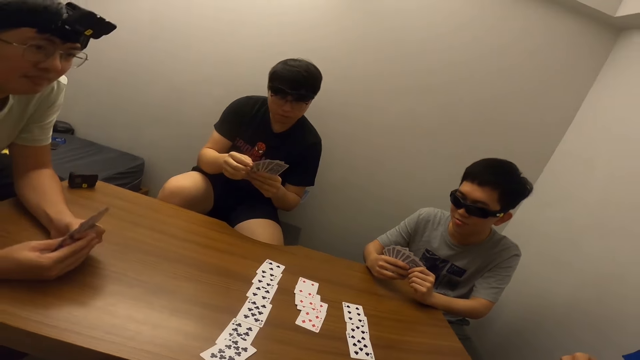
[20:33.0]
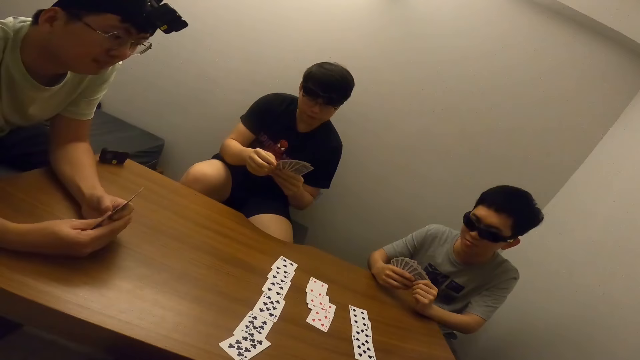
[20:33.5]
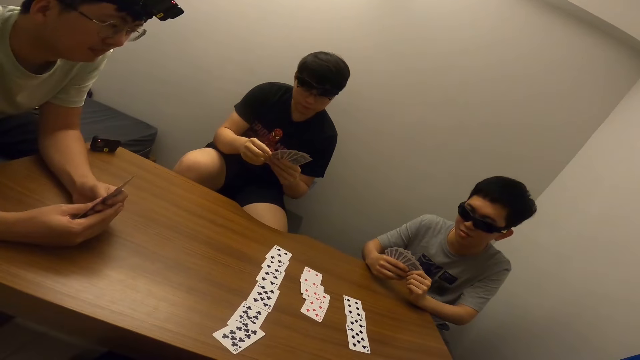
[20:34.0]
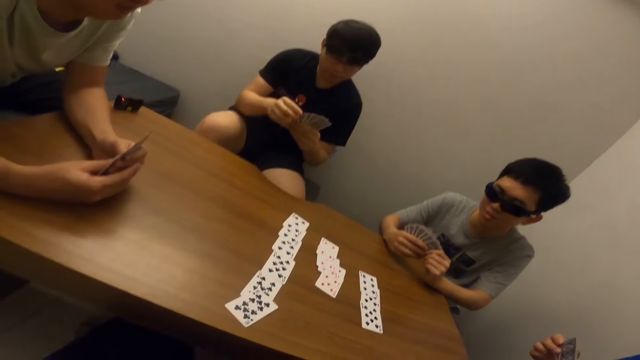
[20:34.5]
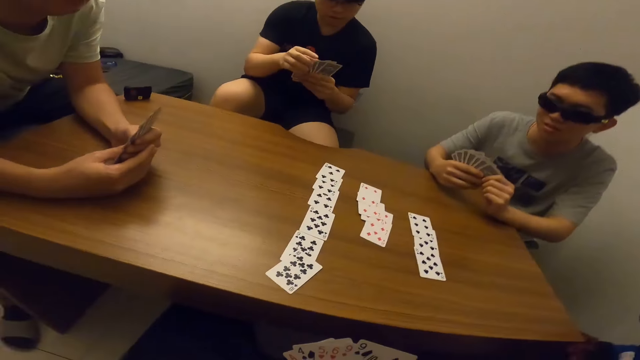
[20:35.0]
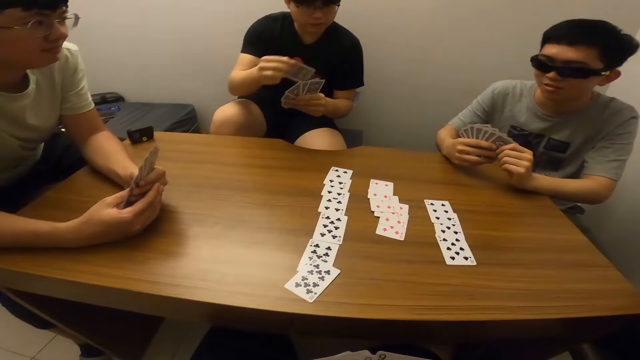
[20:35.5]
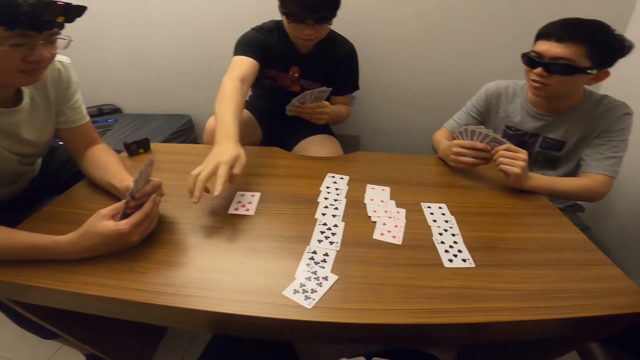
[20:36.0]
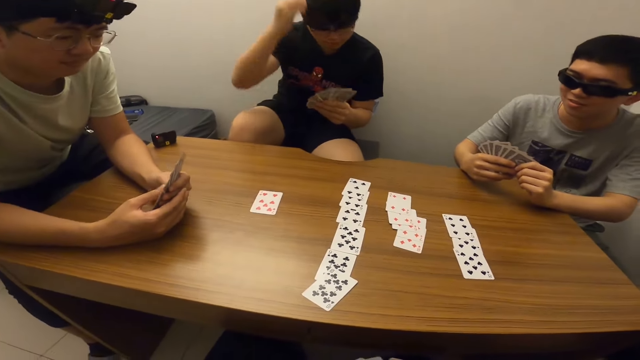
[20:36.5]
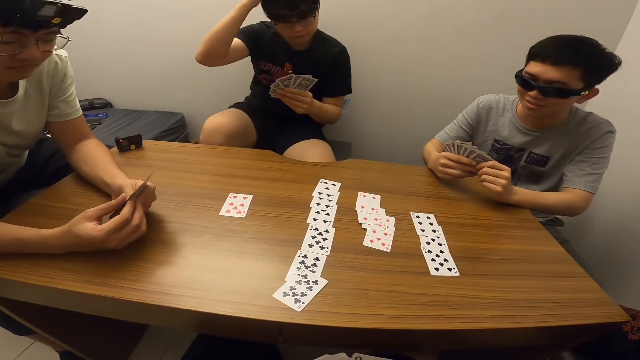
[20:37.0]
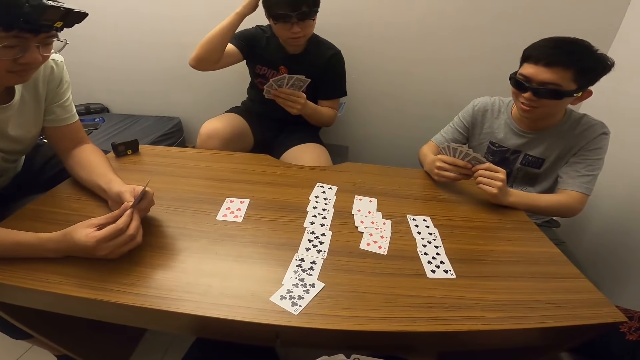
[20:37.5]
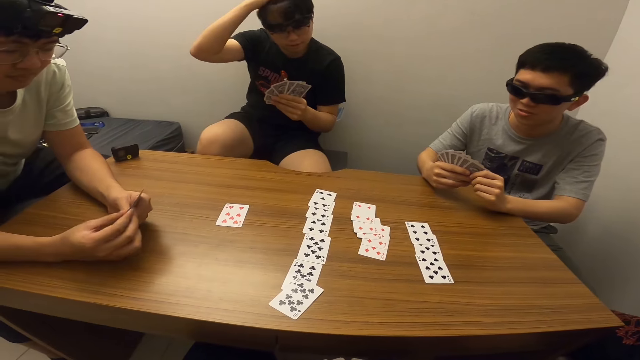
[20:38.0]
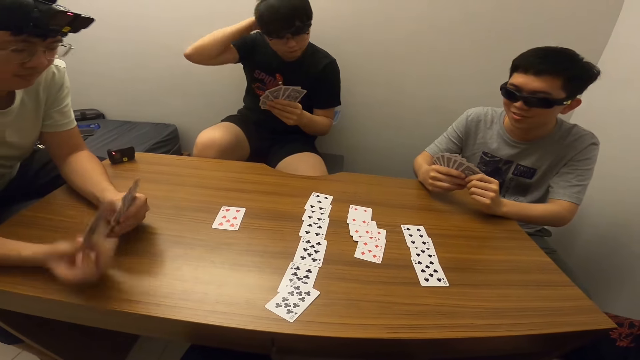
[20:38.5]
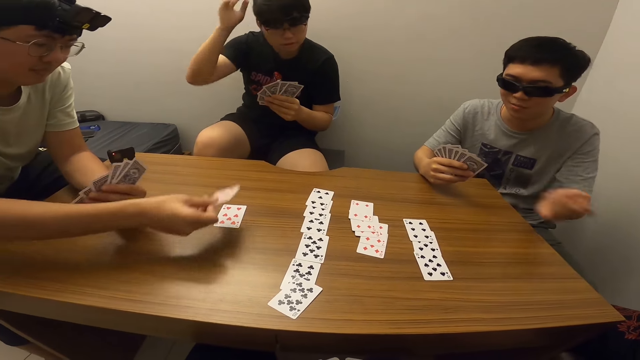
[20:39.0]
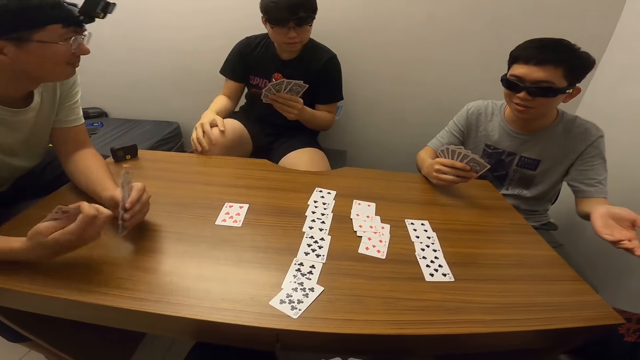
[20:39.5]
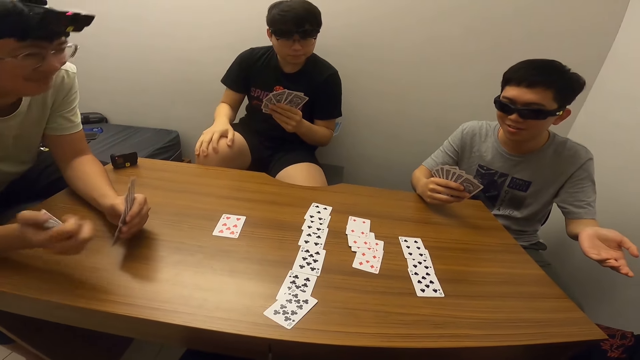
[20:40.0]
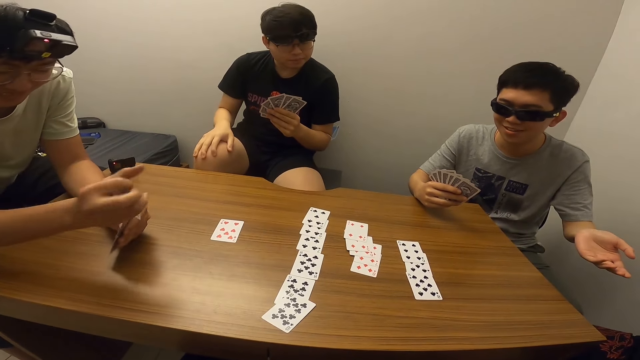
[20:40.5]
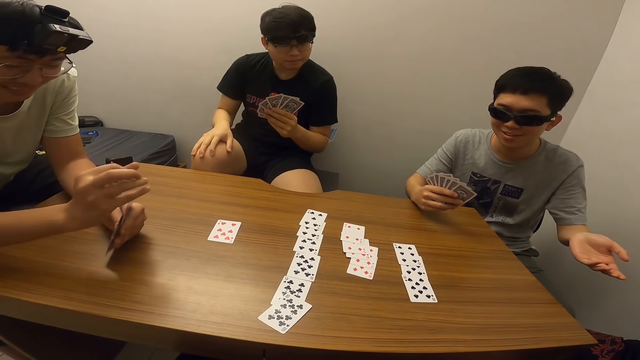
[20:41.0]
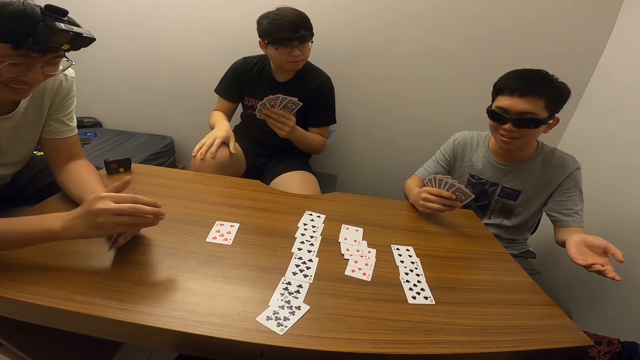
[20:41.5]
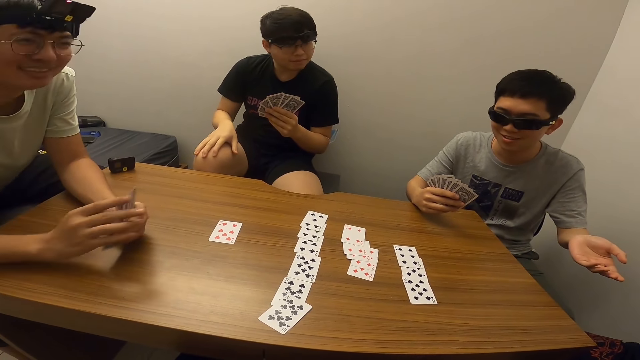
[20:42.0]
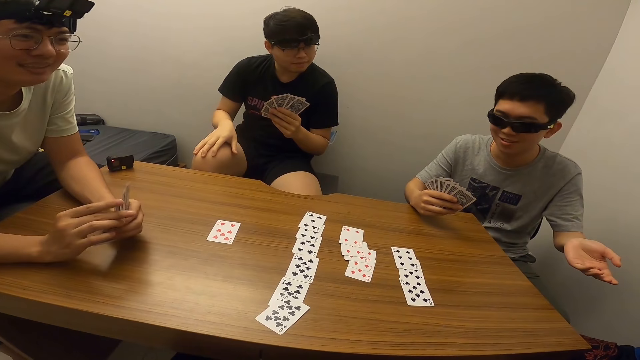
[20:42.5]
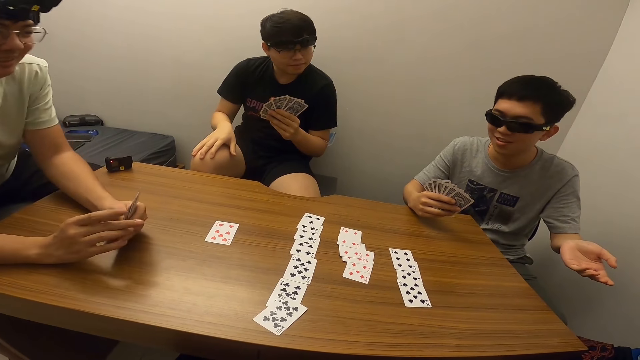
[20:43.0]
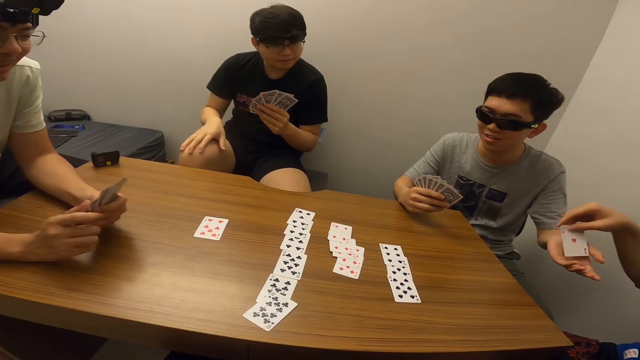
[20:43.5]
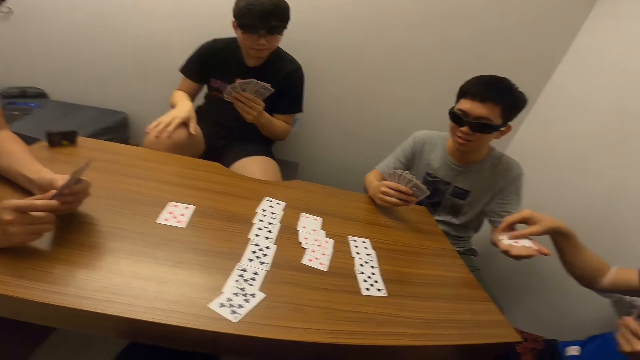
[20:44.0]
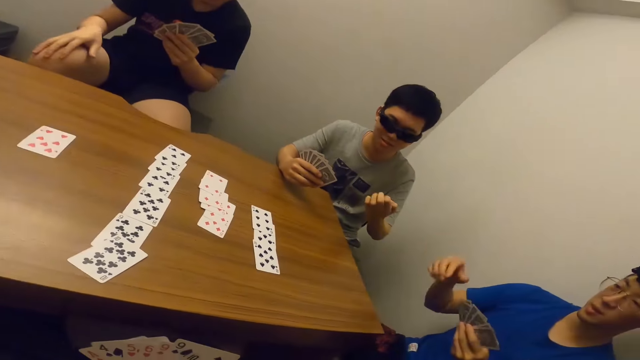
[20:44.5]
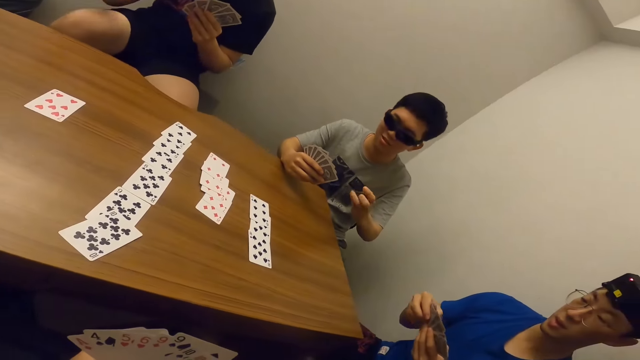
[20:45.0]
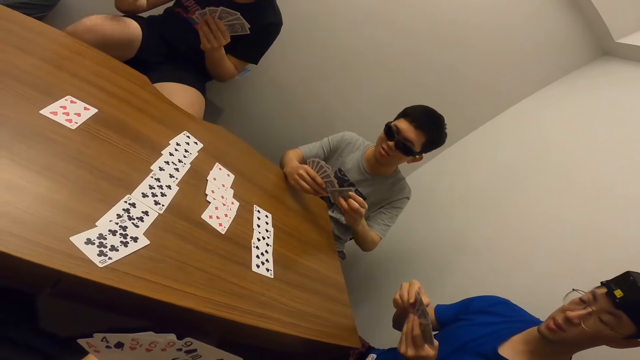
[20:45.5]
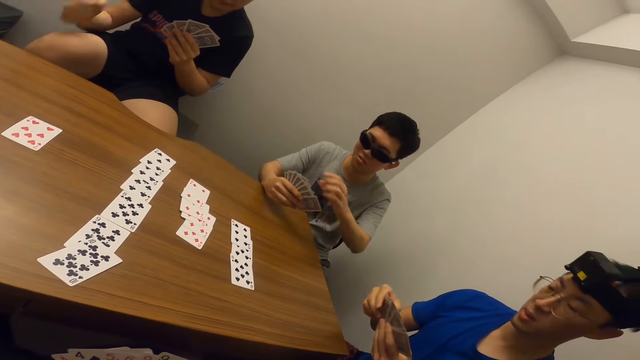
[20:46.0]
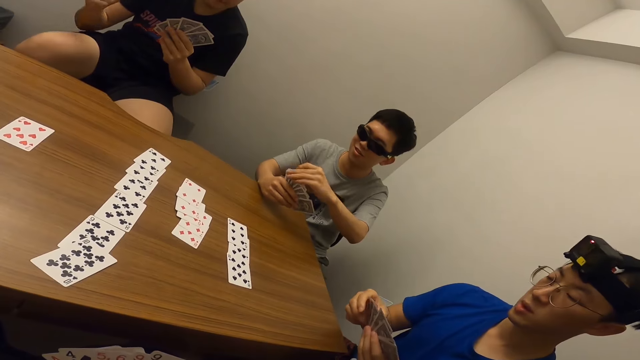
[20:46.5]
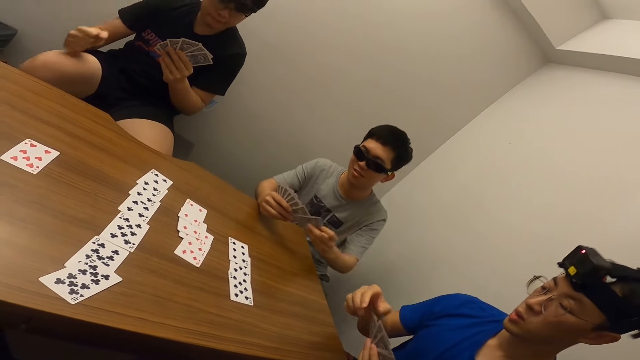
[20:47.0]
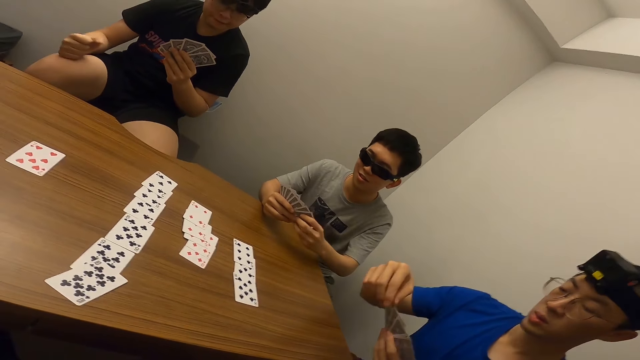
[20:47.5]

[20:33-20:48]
A man places a card on the table. The man touches his hair. A boy talks to another man. The other man gives a card to the boy.

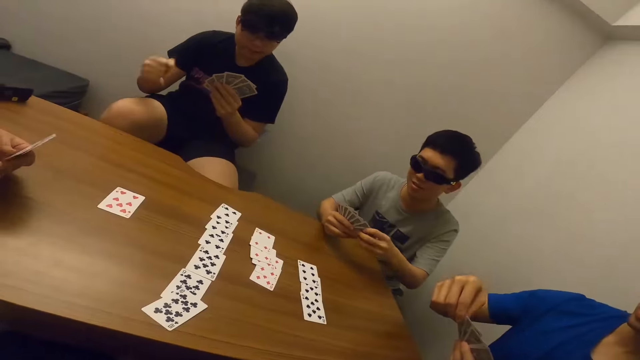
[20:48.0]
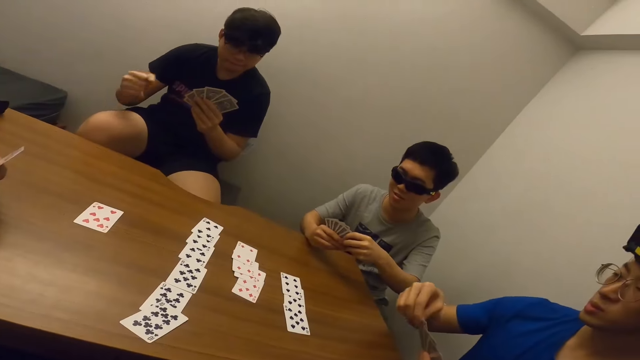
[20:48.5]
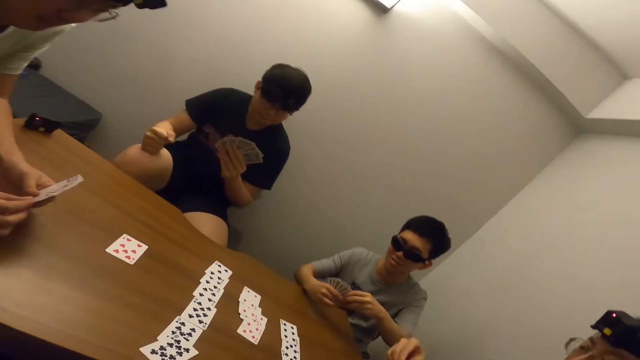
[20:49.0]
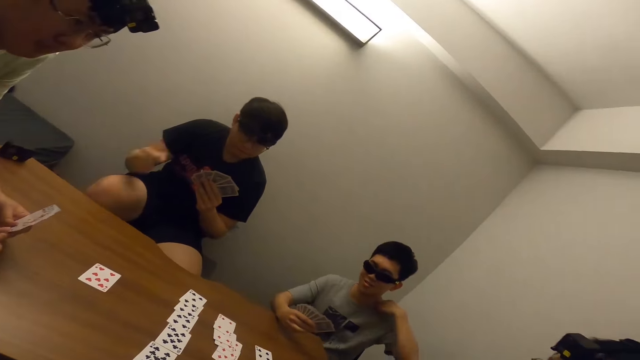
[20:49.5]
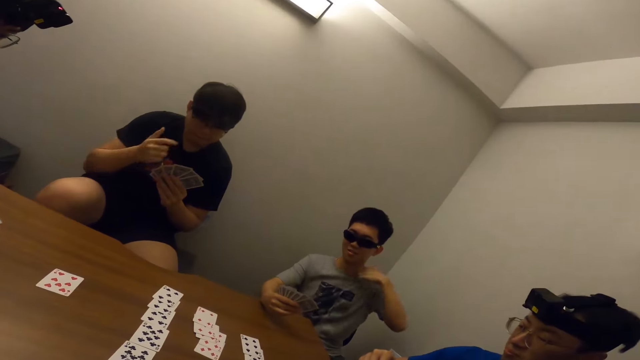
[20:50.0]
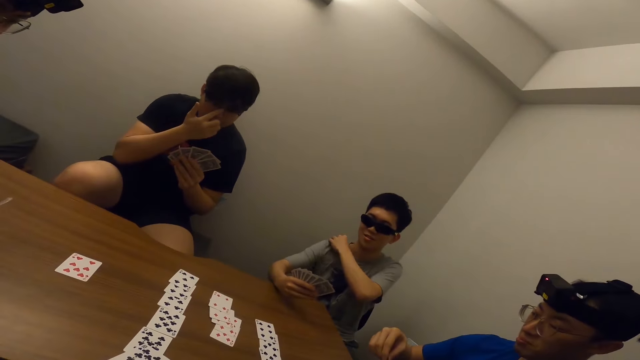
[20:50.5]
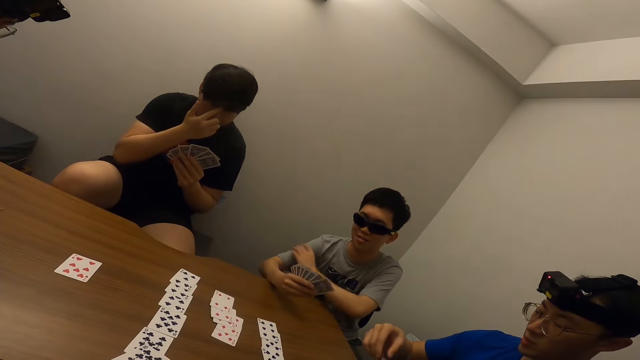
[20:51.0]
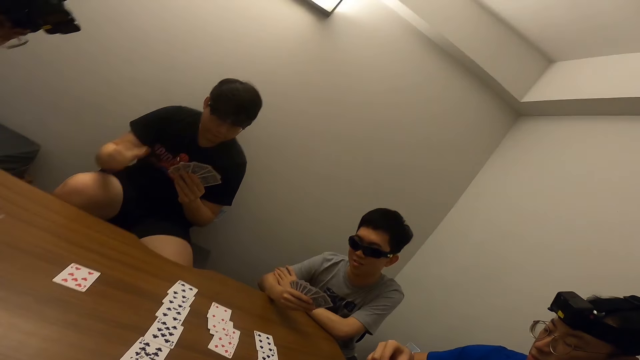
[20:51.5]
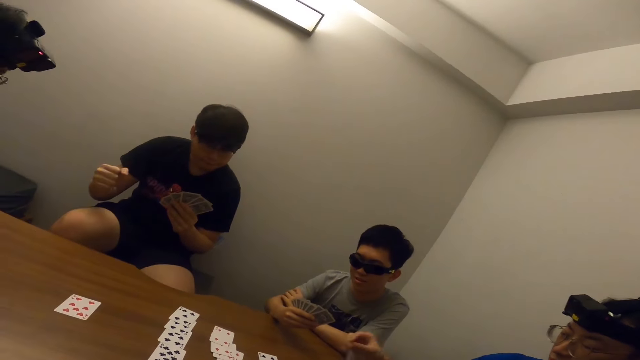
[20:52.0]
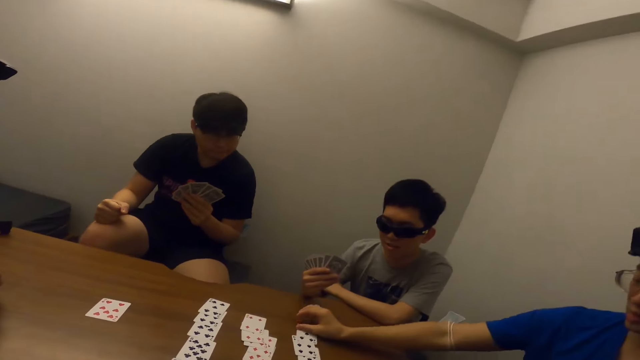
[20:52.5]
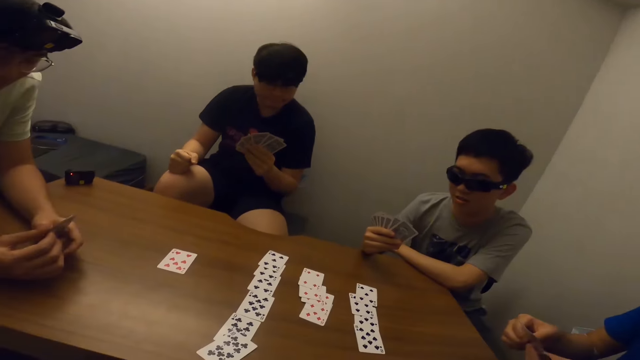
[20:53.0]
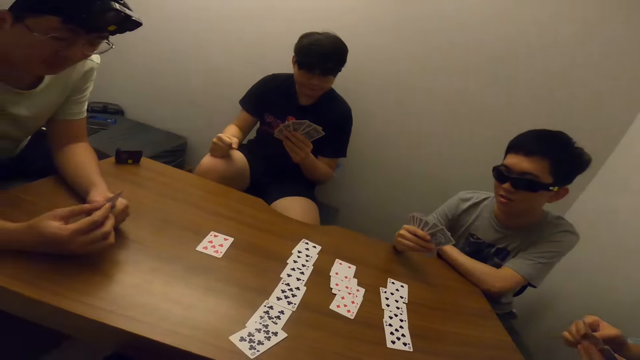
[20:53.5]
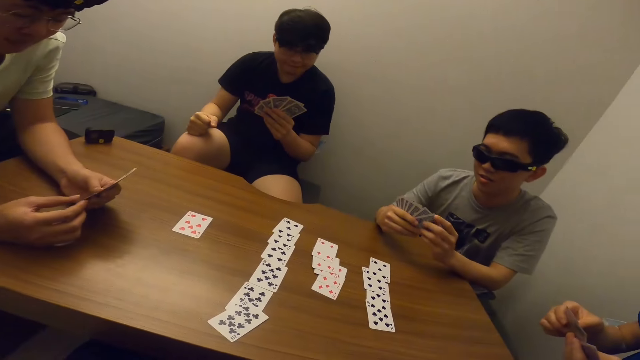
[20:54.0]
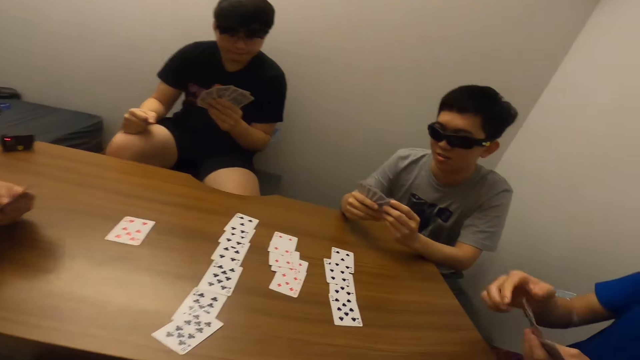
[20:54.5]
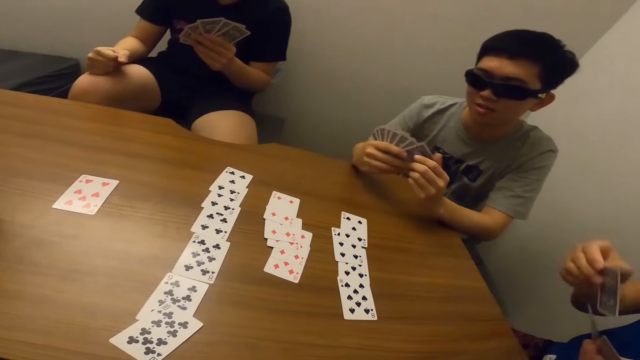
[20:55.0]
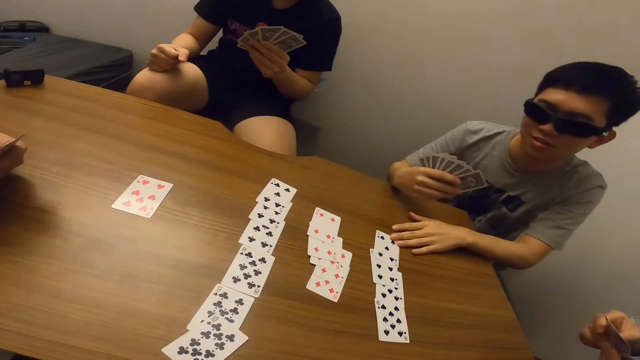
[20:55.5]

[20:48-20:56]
A boy makes his T-shirt. A man places a card on the table.
